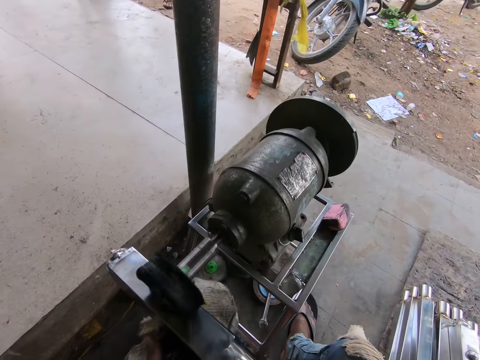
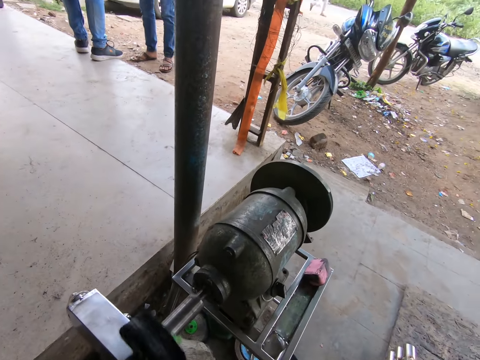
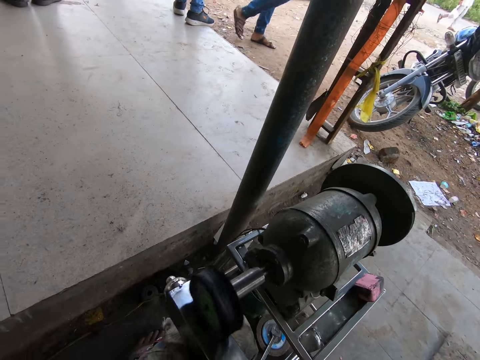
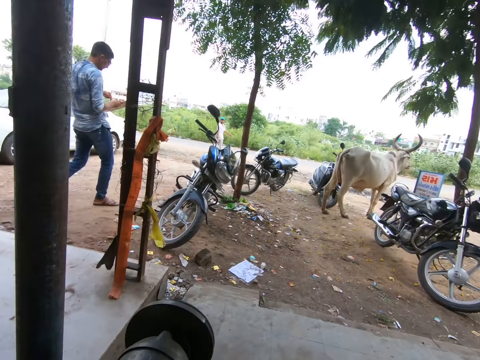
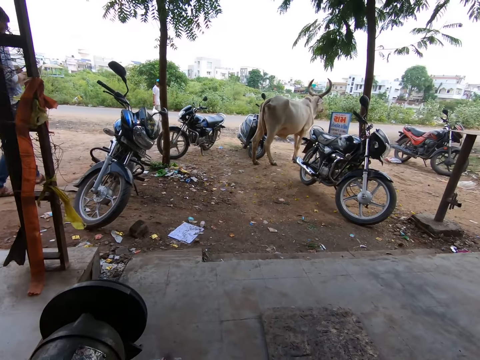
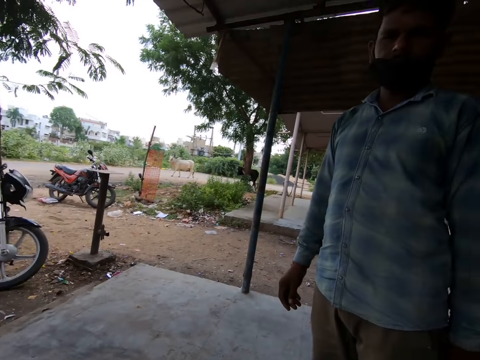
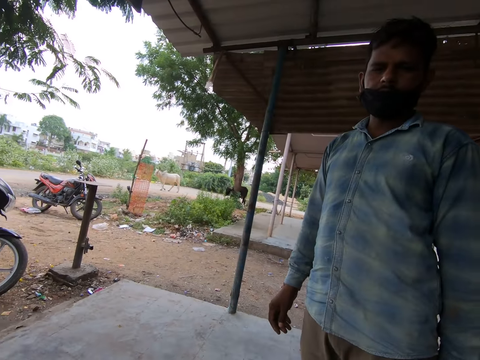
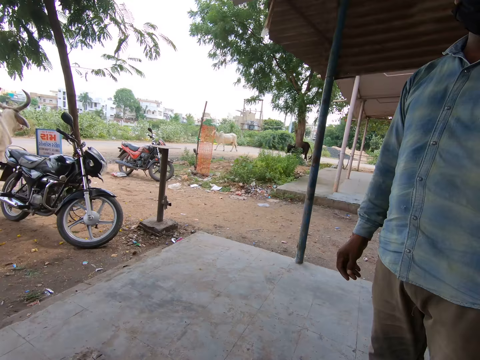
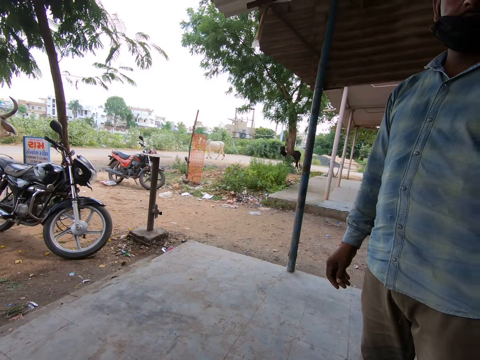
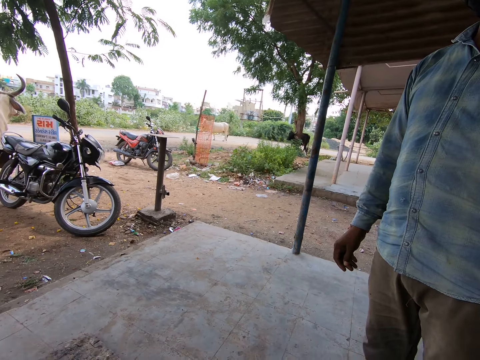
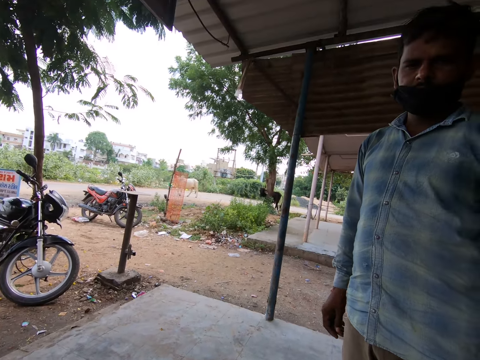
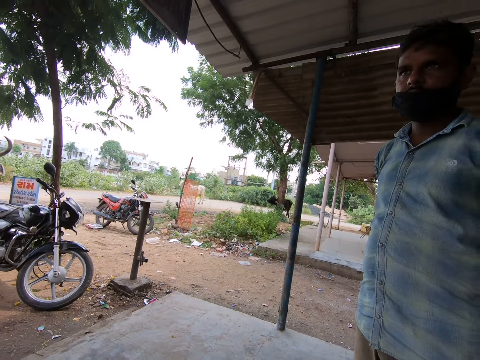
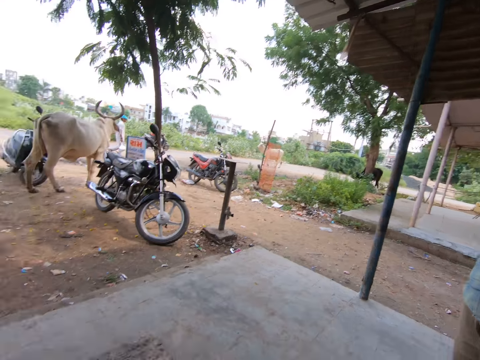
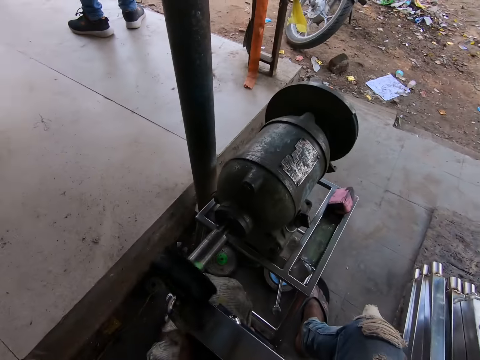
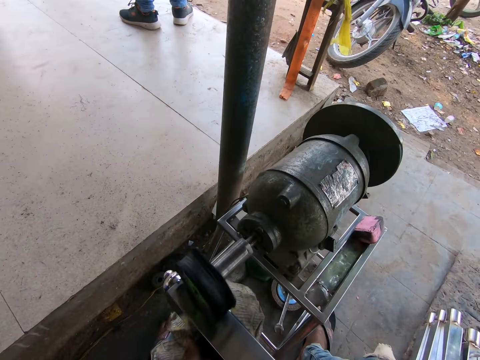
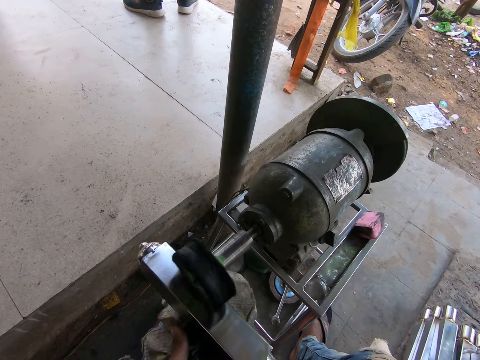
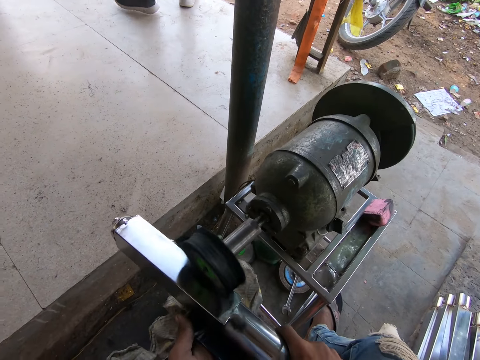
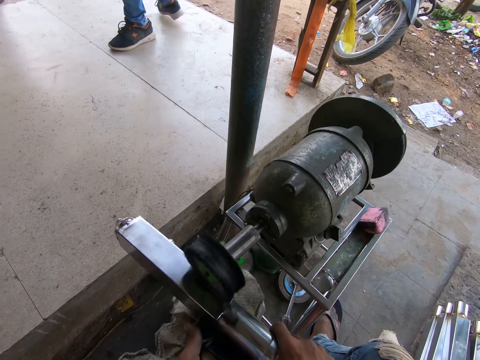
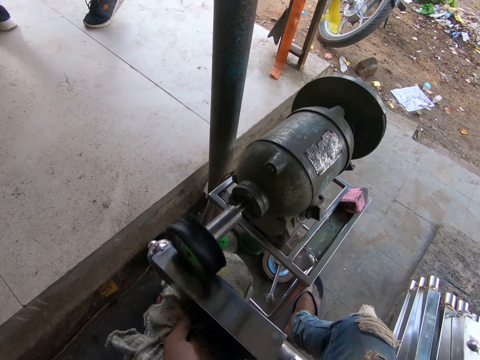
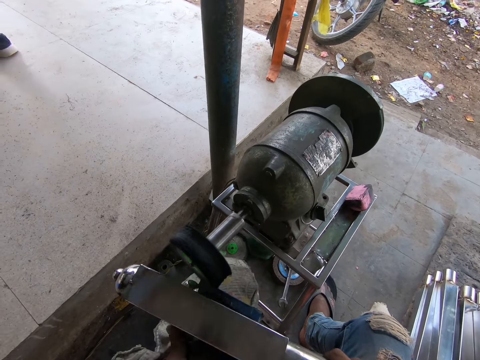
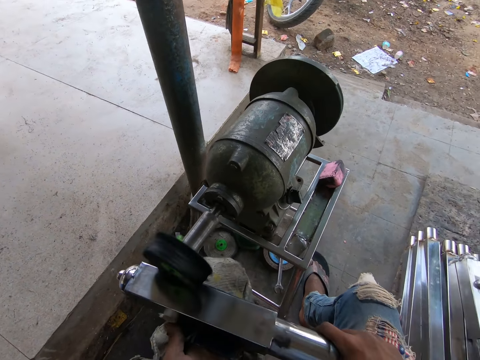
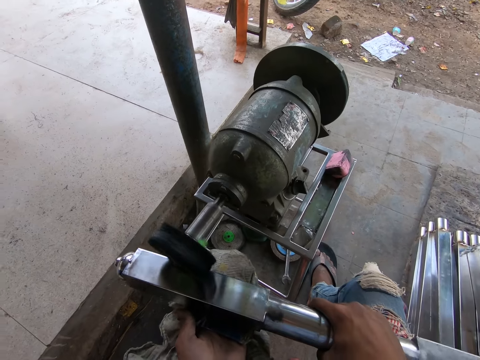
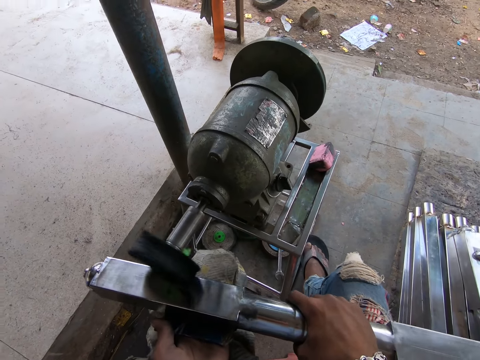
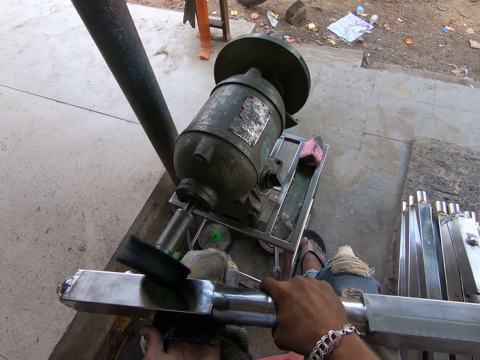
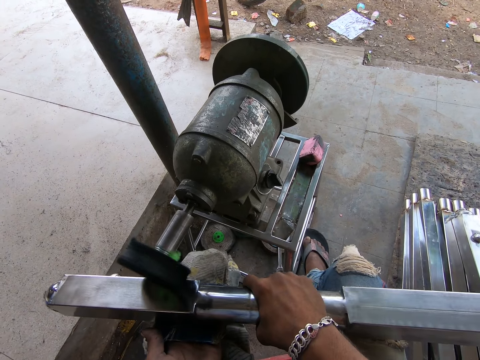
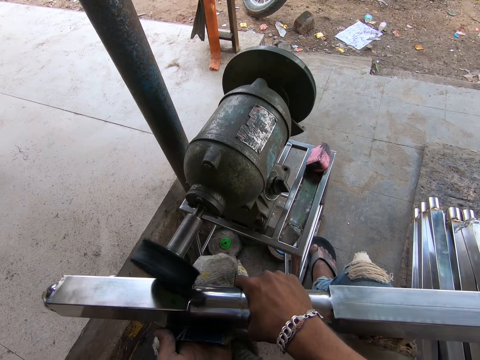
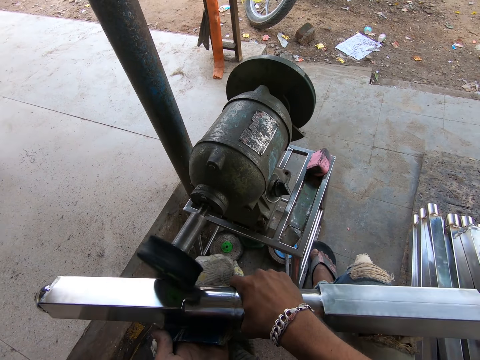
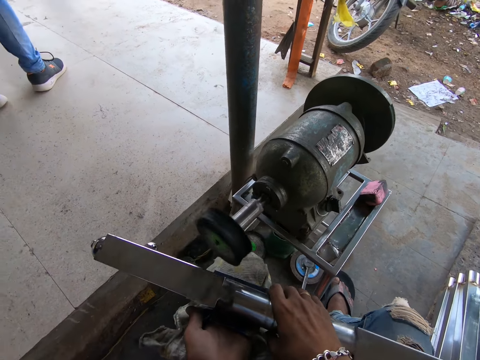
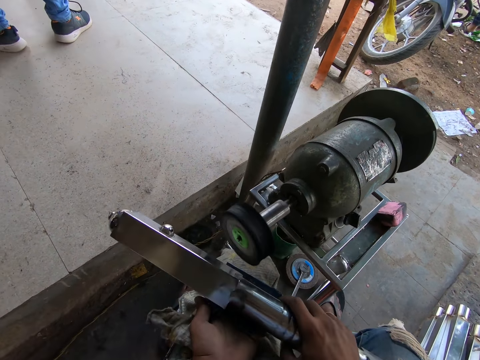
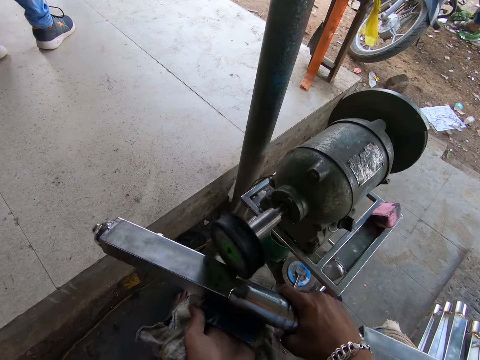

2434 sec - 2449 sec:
The camera wearer looks at the metal. They look at a man. They polish the metal.

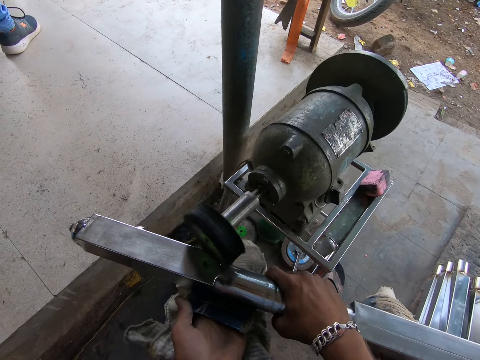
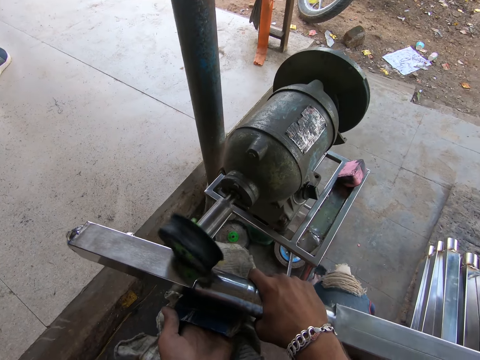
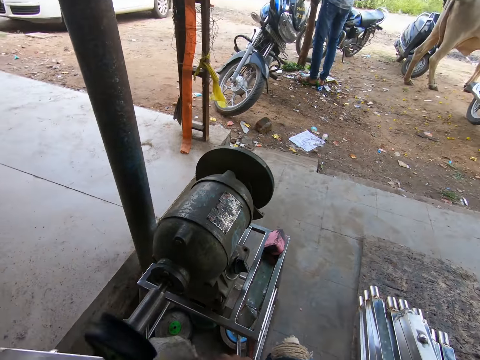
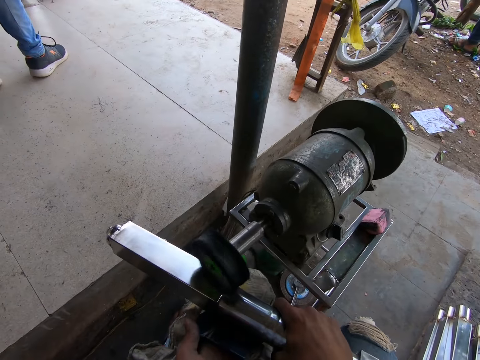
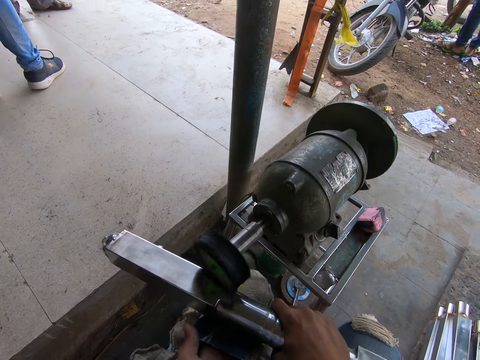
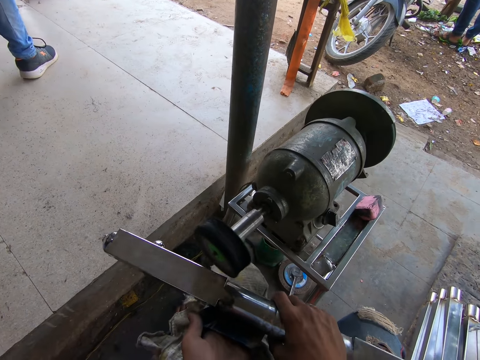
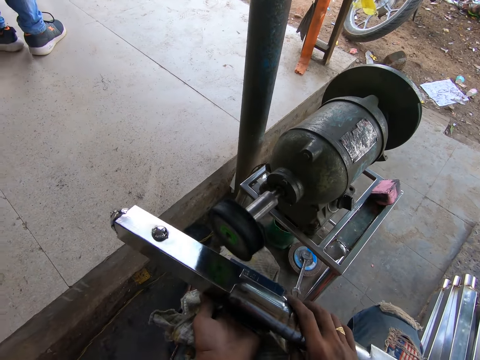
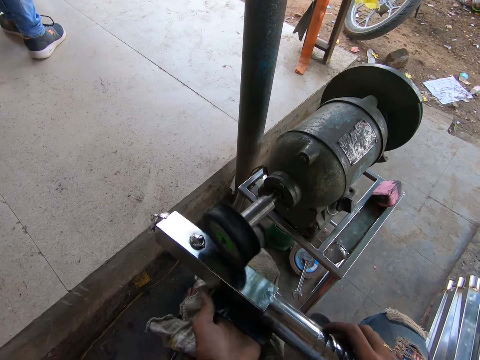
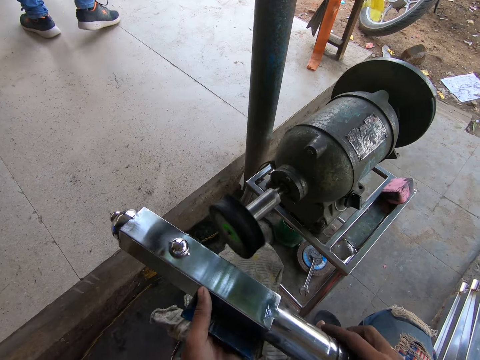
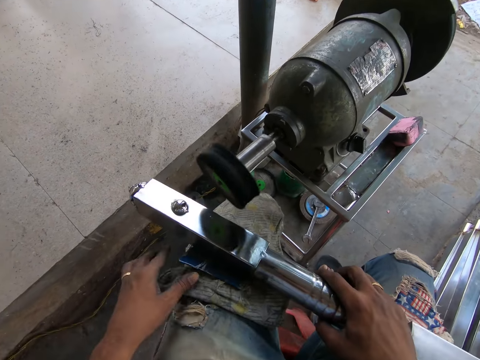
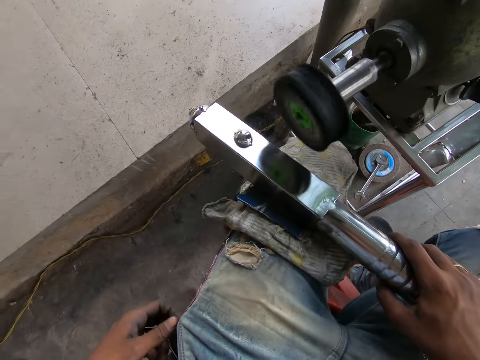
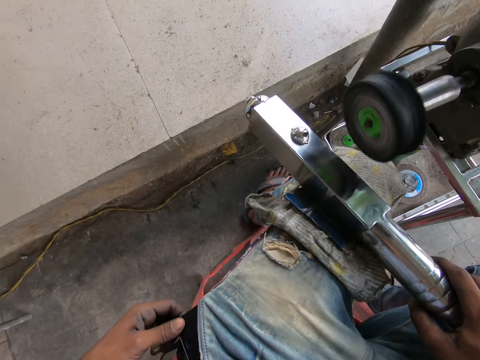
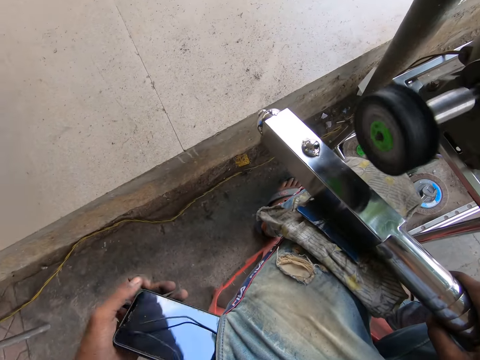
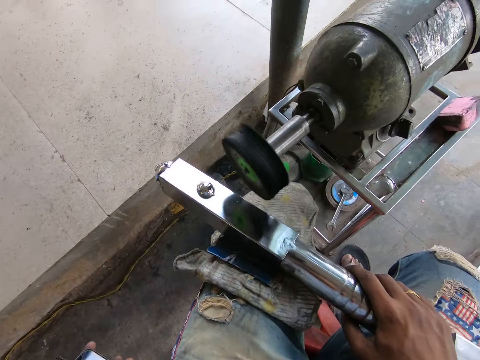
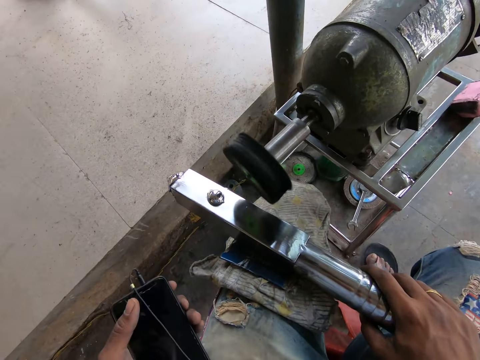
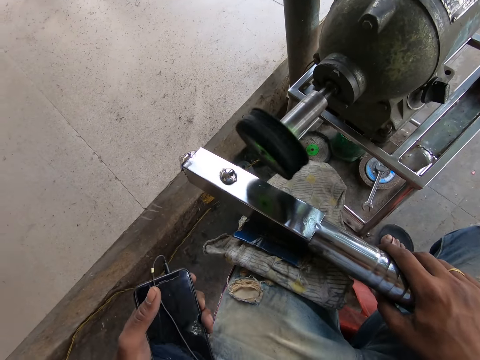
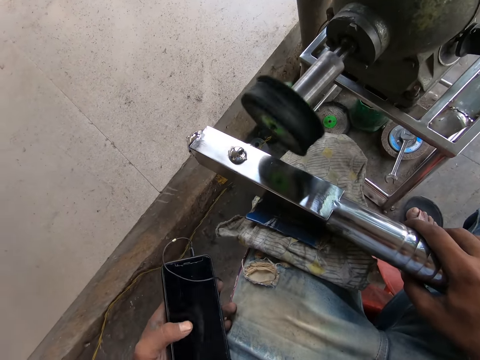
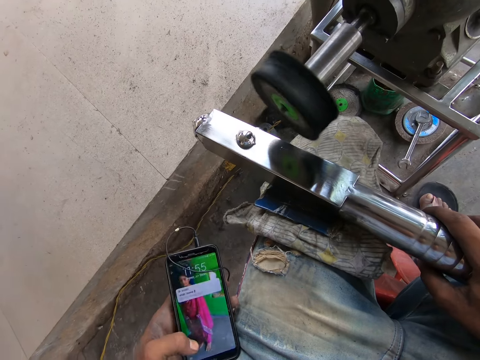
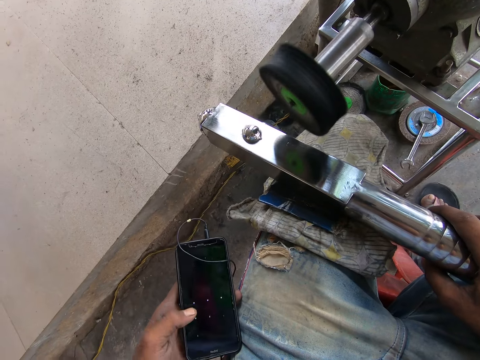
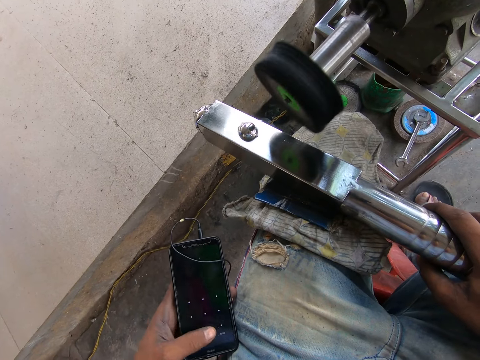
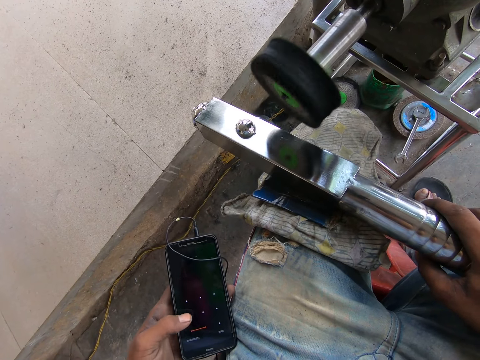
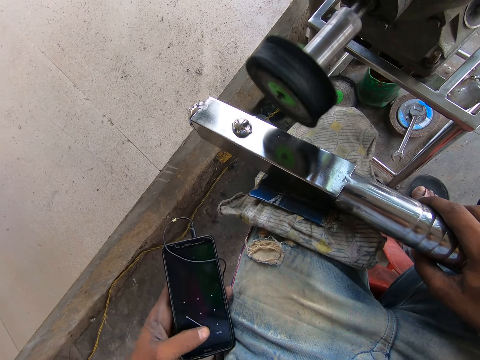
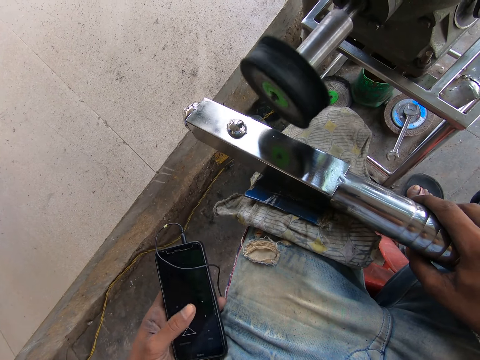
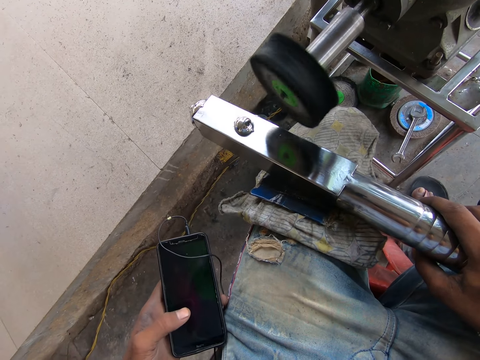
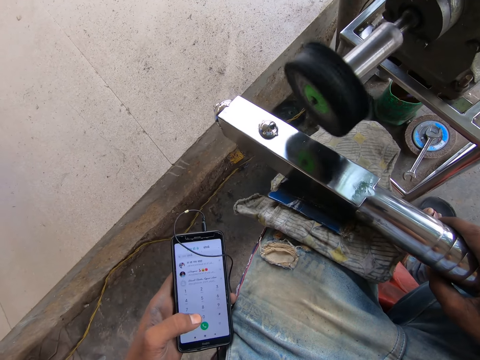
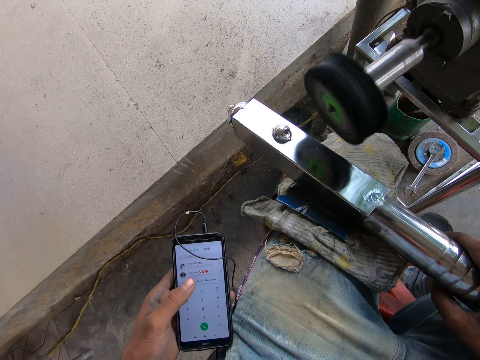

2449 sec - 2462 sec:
The camera wearer rubs the metal rod in his right hand with his left hand. He lays the metal rod in his left hand on his lap. He picks up a phone from his jean pocket with his left hand. He operates the phone with his left hand. He swipes on the phone.
